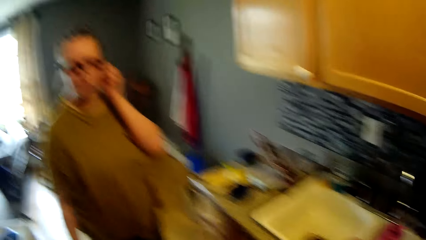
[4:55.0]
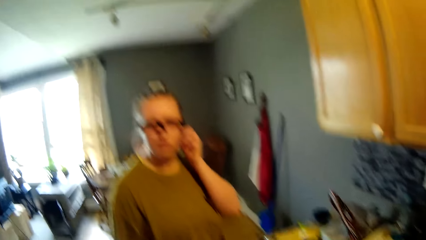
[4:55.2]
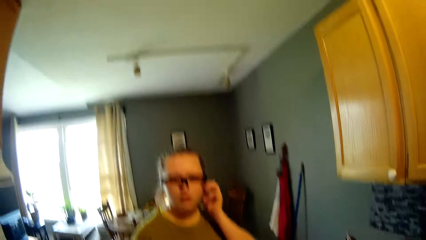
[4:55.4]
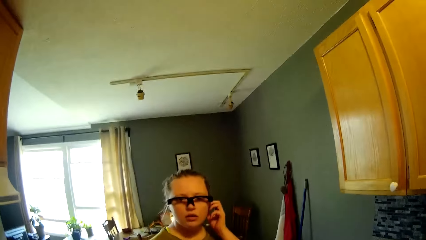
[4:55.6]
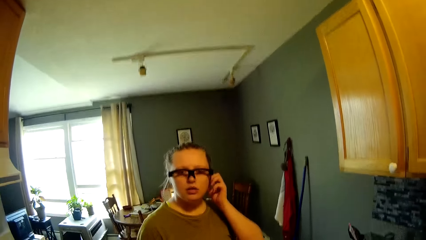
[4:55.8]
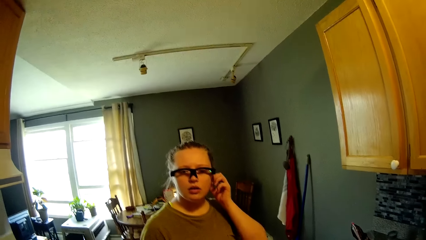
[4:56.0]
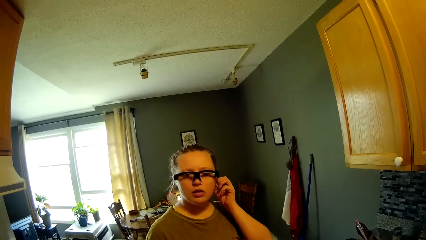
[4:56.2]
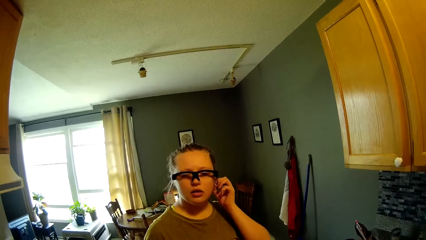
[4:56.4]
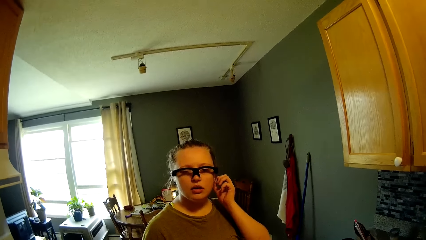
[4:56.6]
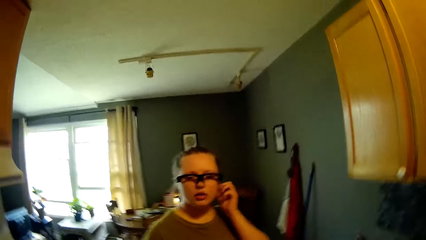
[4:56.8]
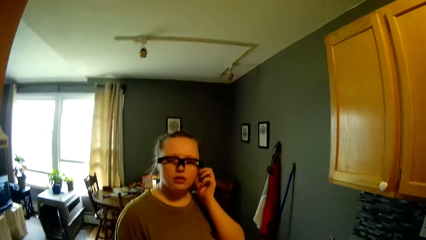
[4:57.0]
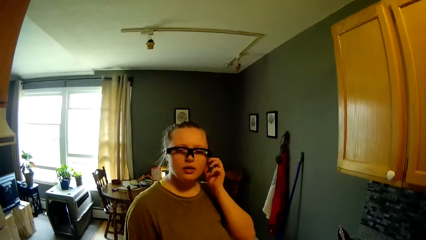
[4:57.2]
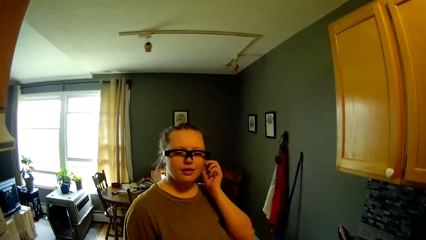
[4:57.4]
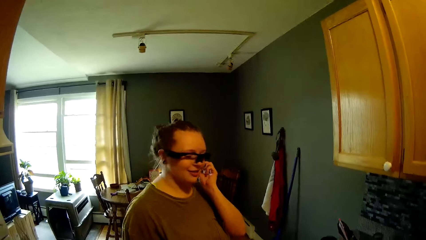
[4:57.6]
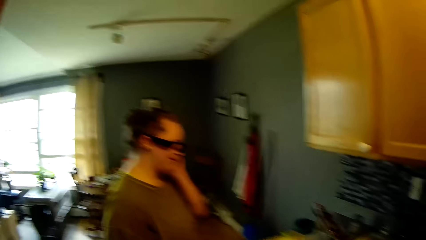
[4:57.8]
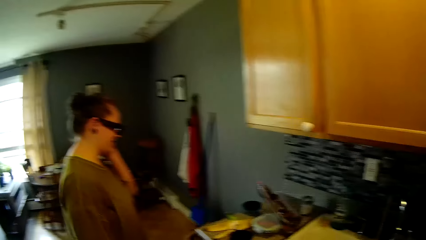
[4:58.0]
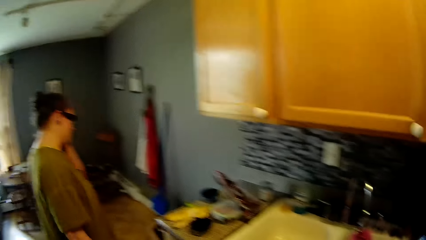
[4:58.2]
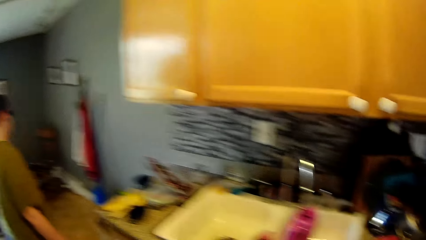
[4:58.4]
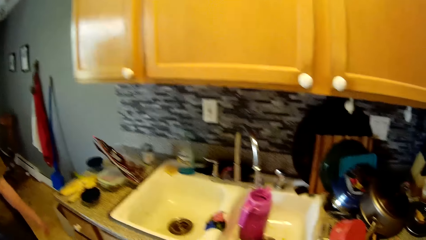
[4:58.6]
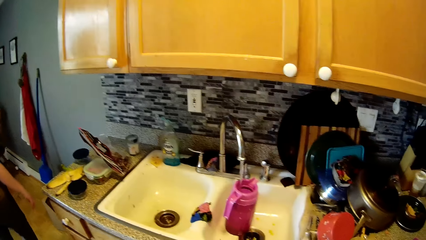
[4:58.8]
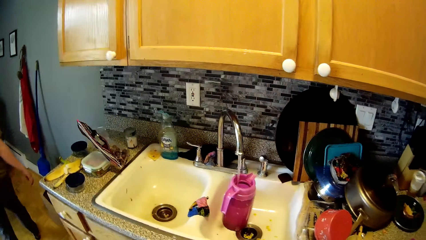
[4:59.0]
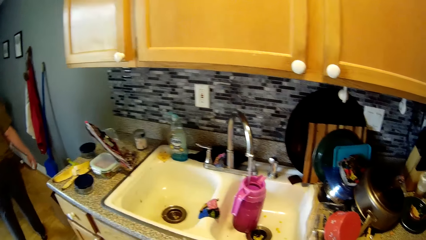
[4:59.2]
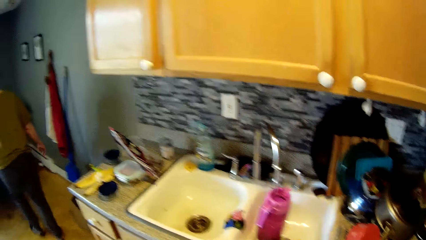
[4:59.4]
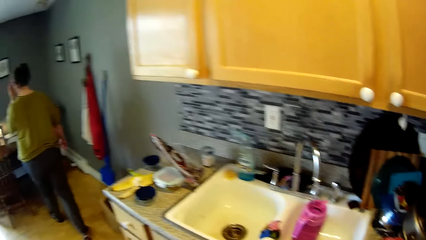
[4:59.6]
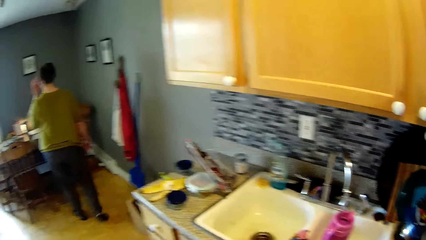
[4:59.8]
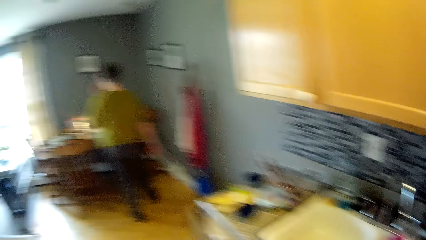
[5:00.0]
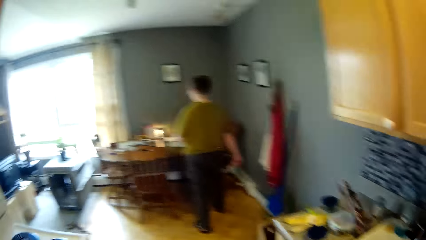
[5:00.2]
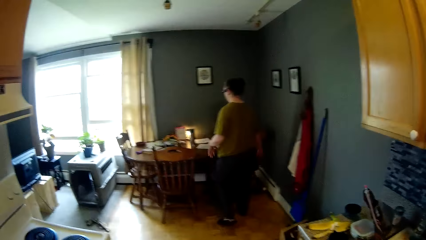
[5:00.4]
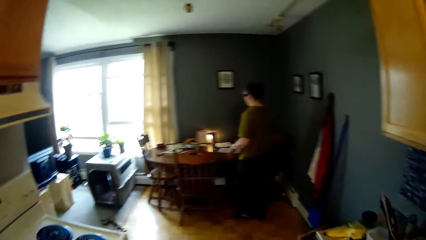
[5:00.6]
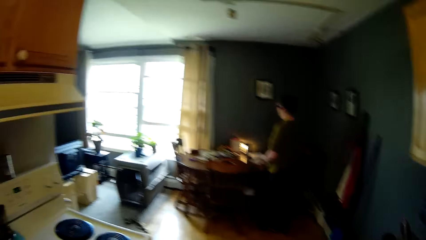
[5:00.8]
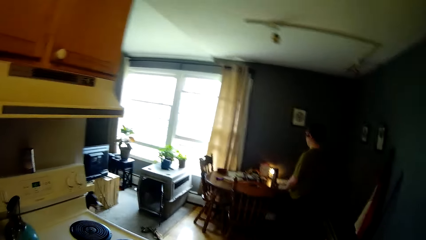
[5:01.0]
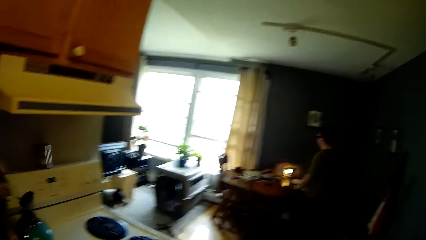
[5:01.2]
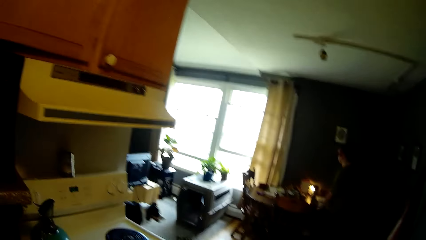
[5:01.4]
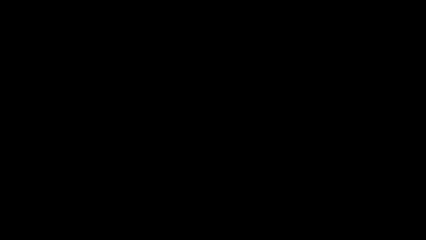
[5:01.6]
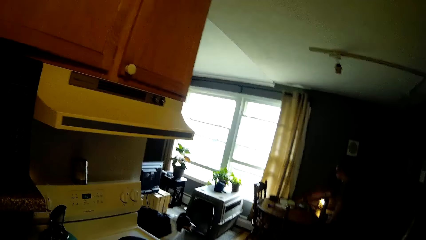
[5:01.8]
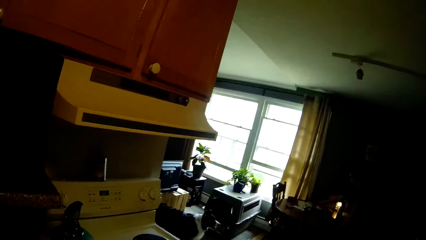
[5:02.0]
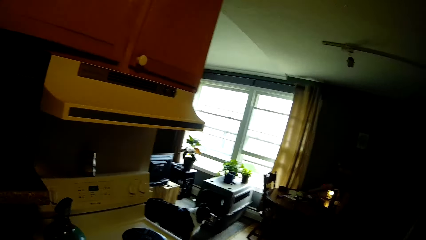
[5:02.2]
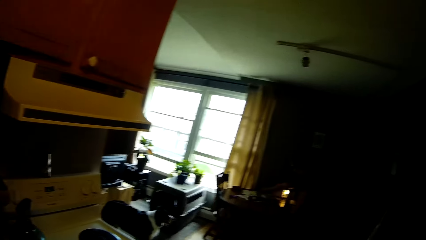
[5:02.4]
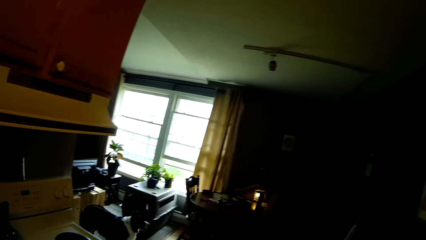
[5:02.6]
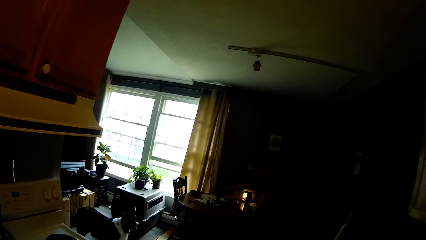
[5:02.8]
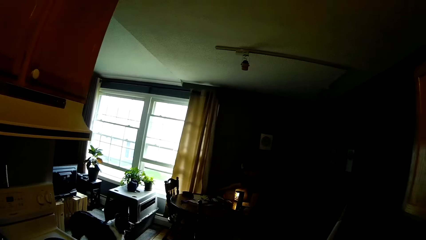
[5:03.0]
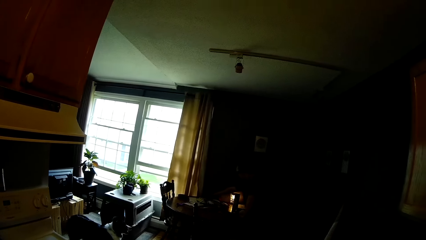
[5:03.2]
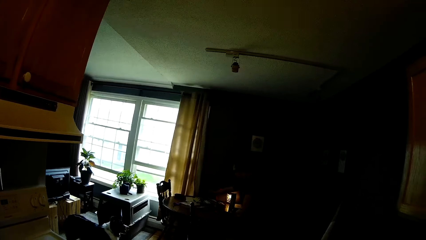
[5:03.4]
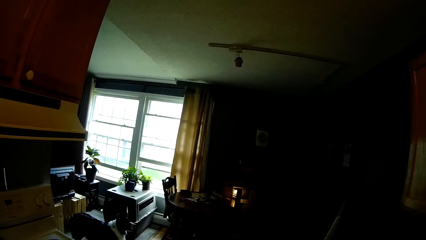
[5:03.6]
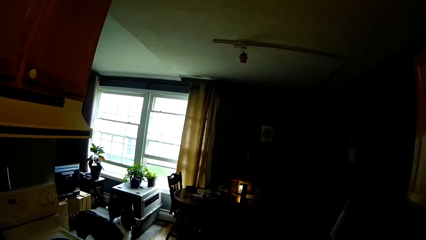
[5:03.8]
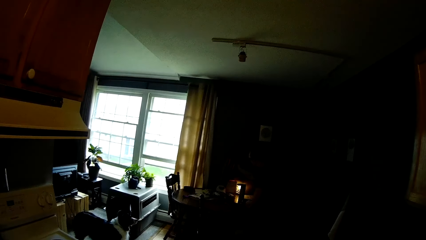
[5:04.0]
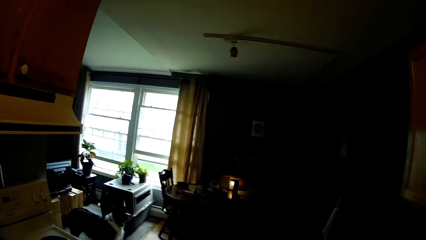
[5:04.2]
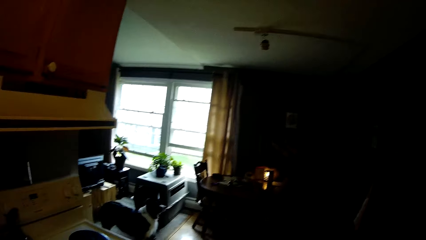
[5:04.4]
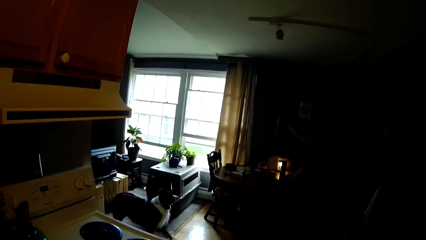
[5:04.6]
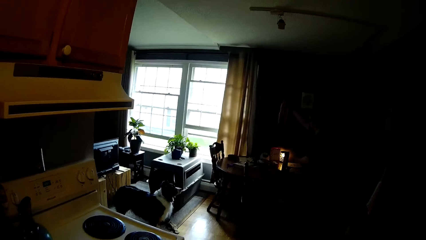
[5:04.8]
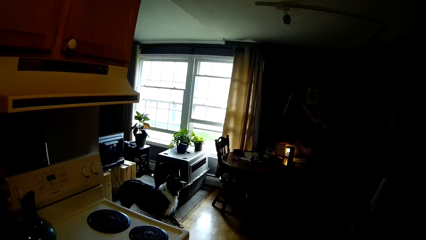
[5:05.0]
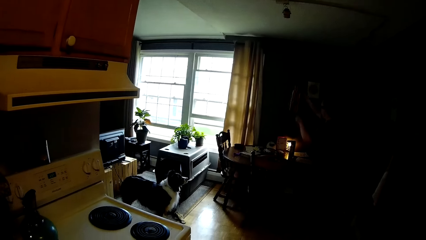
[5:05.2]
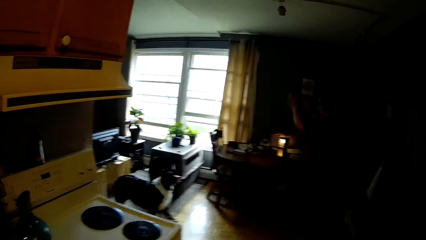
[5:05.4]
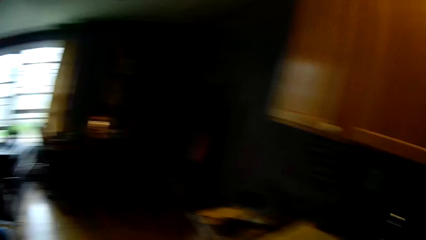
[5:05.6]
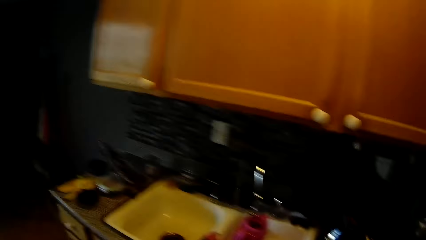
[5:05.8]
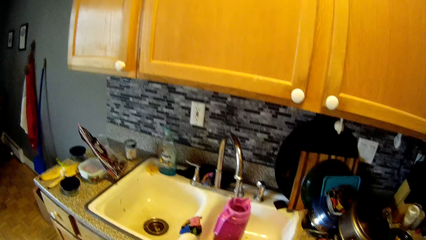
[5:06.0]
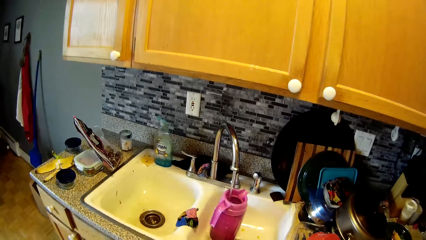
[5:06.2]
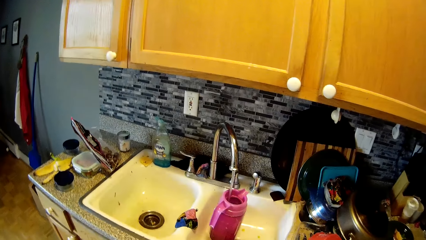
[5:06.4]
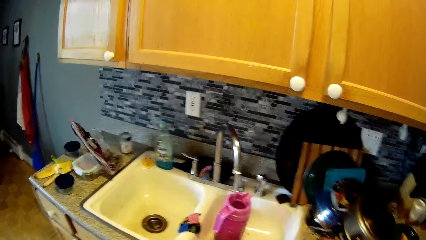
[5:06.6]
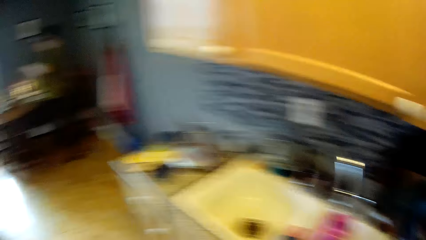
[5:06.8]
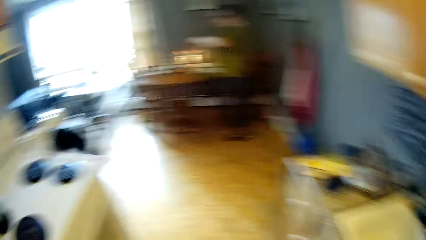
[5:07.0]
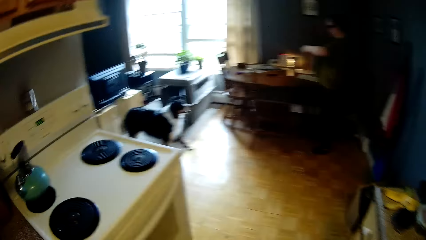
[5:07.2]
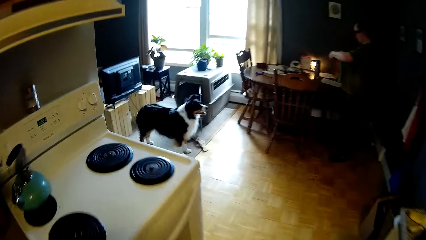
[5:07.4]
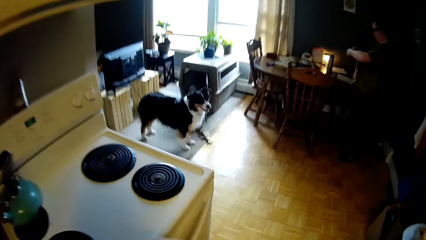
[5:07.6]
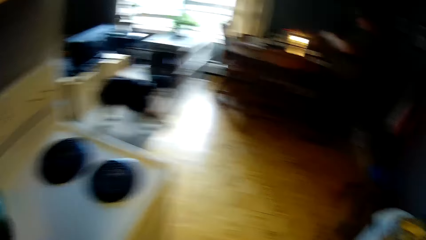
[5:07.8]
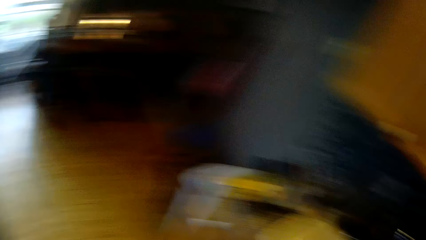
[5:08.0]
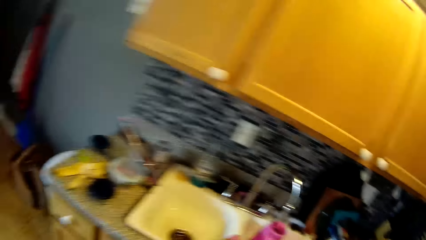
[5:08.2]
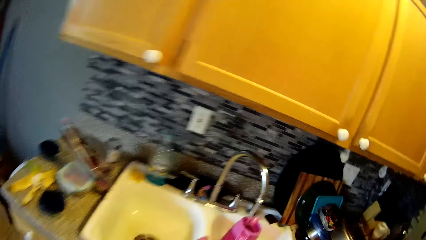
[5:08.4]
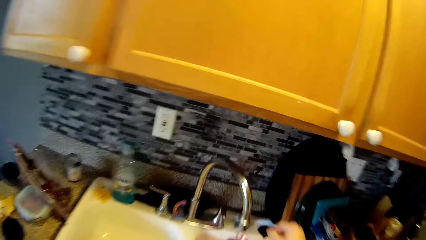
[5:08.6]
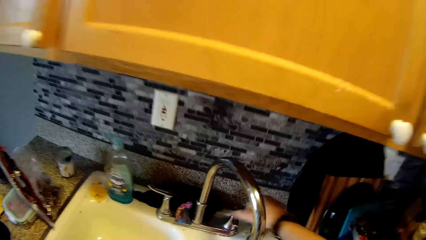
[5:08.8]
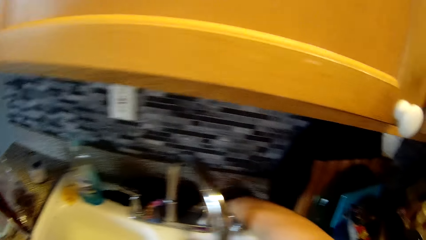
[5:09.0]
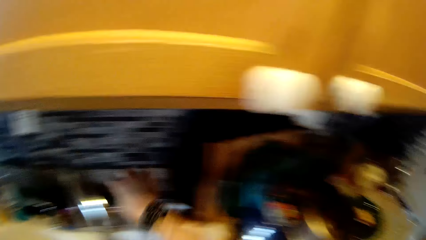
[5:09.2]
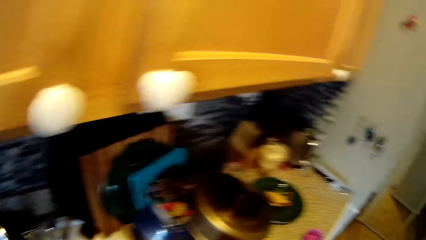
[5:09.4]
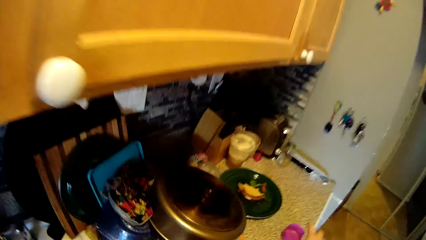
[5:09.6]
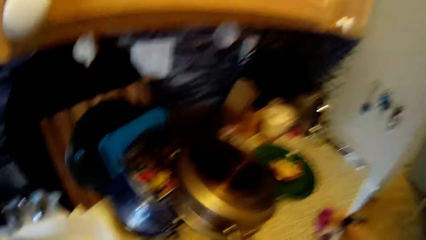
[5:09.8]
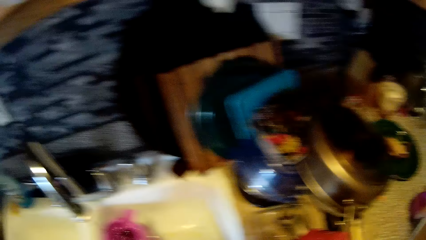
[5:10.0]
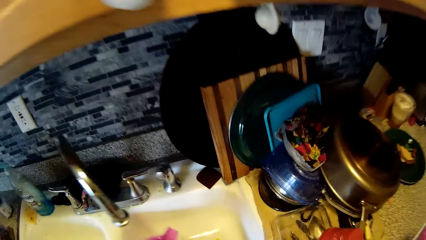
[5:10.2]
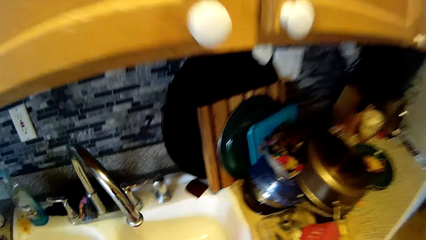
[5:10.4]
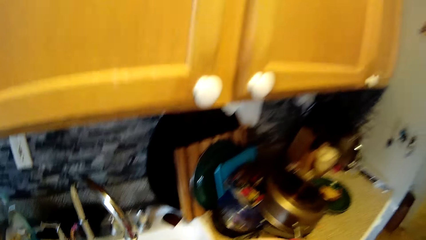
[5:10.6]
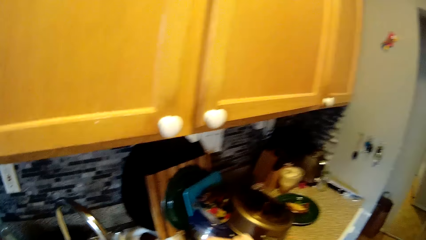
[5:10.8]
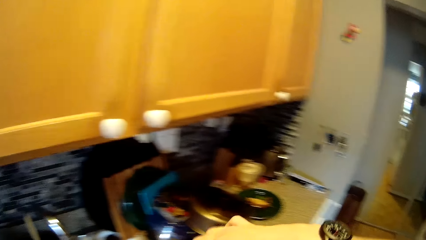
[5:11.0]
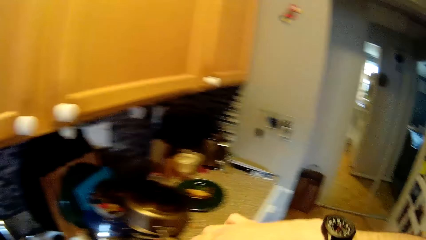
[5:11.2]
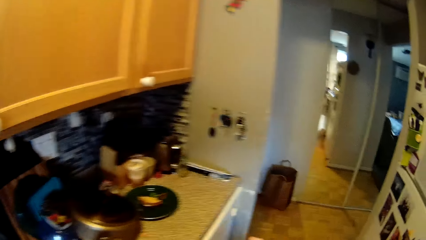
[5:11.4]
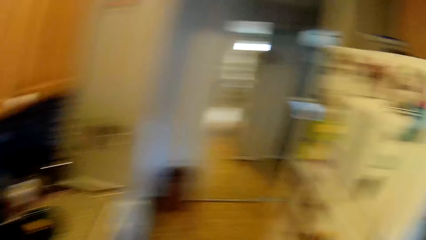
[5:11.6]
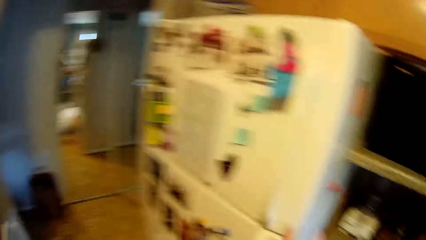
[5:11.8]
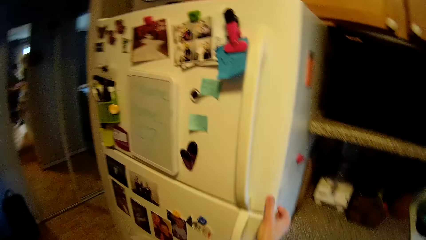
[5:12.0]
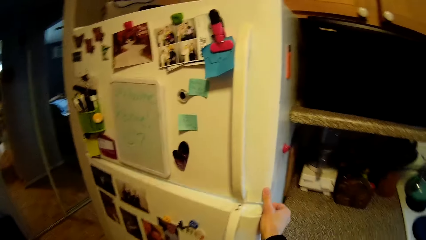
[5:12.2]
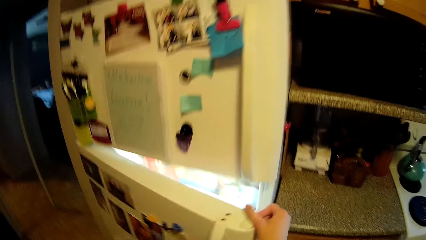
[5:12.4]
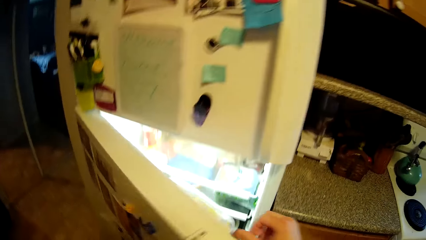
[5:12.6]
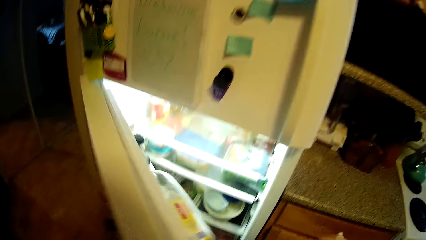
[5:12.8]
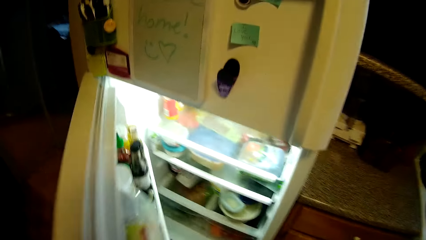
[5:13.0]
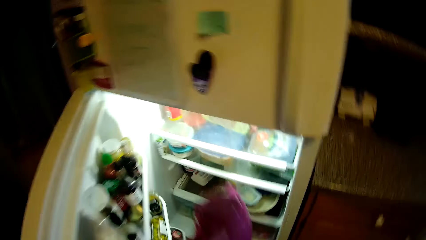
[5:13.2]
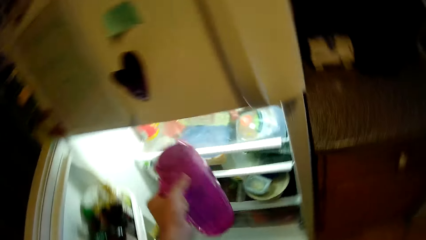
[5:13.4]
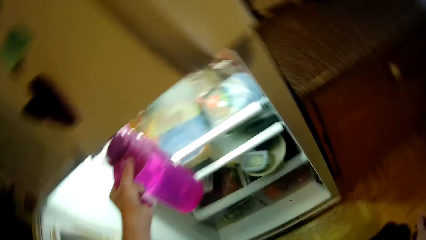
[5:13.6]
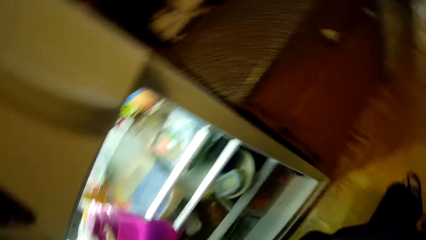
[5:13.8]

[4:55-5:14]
The woman stares at the camera wearer. The woman walks out the kitchen into the dining area. A dog walks to the dining area from a living room. The woman sets the dining table with her right hand. The camera wearer looks around. He closes the right handle of the kitchen sink tap with his right hand. He picks up the bottle lid from the kitchen counter with his right hand. He picks up the bottle from the kitchen sink with his left hand. He carries the bottle away. He closes the bottle with the lid in his right hand. He walks away. He opens the lower compartment of a fridge with his right hand. He places the bottle in the lower compartment of the fridge with his left hand.
